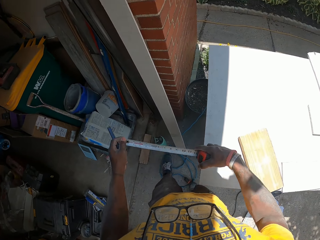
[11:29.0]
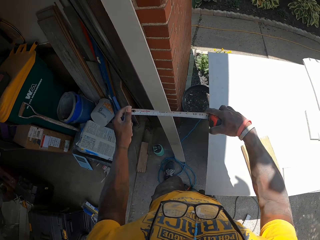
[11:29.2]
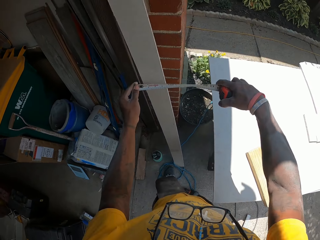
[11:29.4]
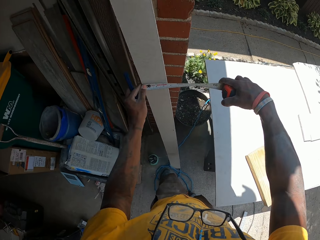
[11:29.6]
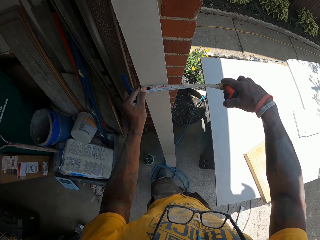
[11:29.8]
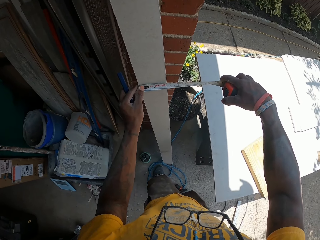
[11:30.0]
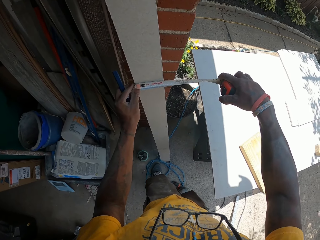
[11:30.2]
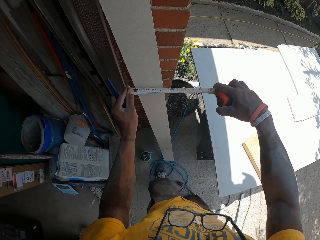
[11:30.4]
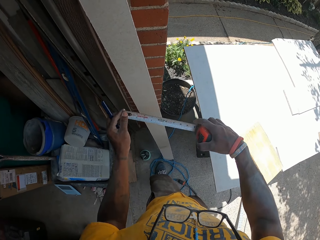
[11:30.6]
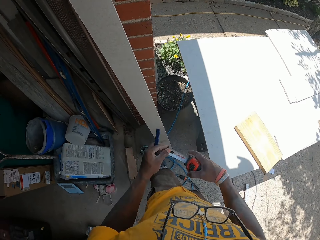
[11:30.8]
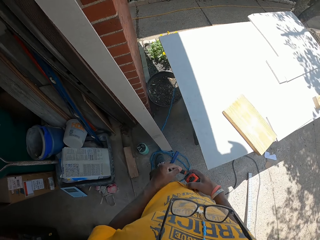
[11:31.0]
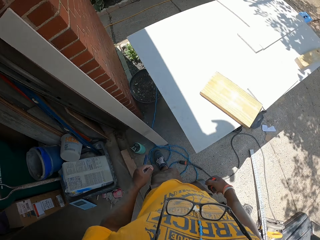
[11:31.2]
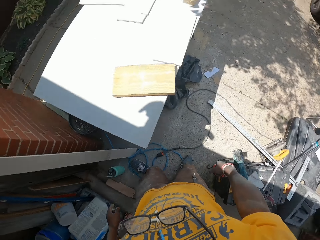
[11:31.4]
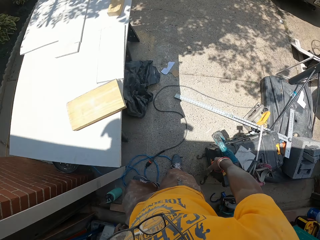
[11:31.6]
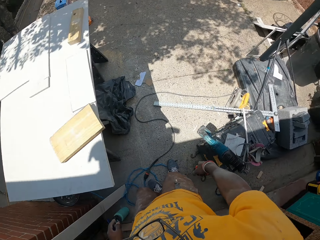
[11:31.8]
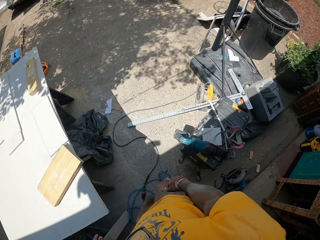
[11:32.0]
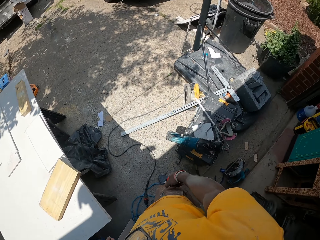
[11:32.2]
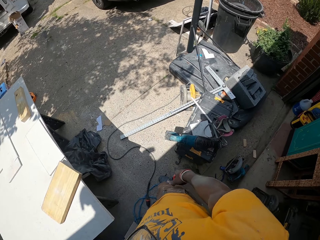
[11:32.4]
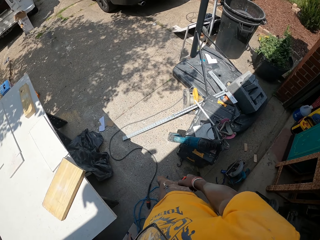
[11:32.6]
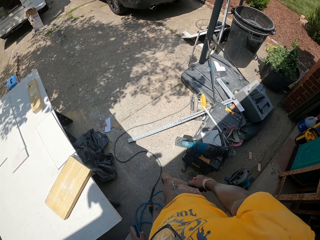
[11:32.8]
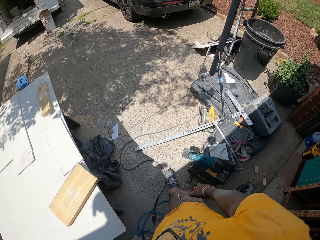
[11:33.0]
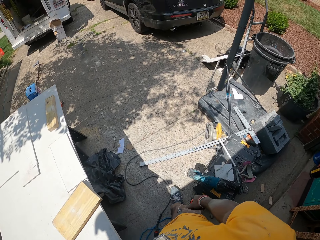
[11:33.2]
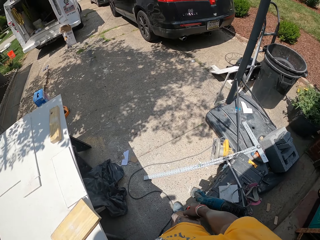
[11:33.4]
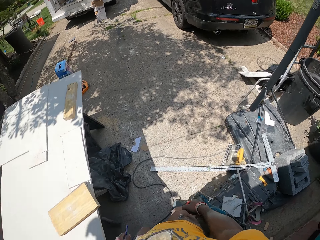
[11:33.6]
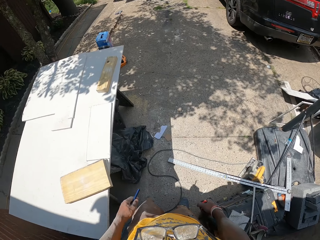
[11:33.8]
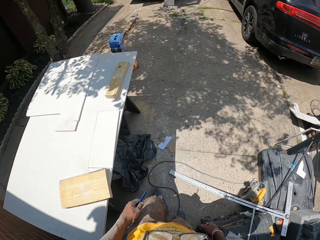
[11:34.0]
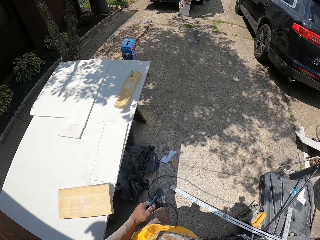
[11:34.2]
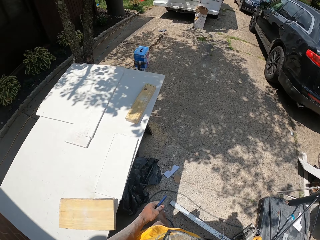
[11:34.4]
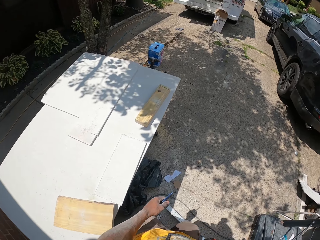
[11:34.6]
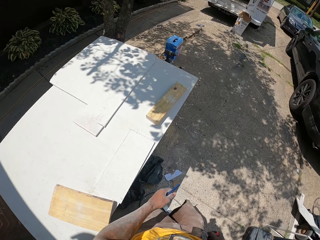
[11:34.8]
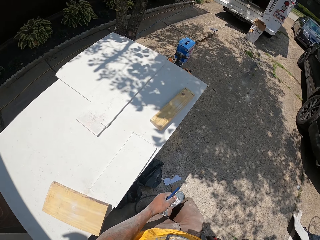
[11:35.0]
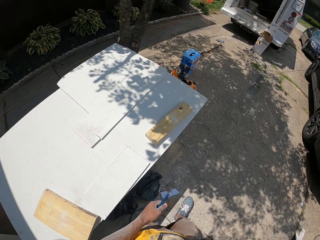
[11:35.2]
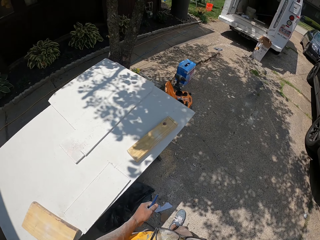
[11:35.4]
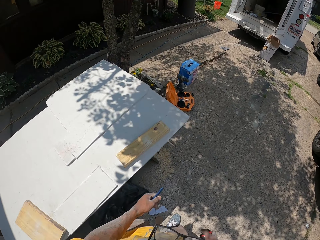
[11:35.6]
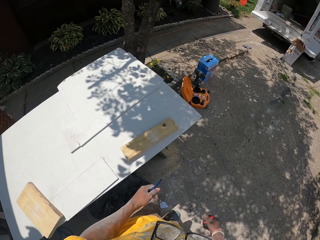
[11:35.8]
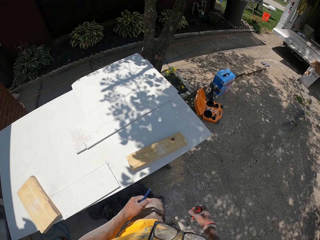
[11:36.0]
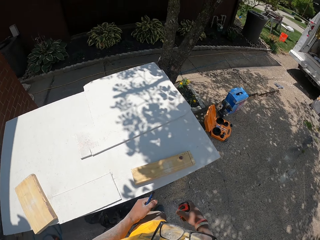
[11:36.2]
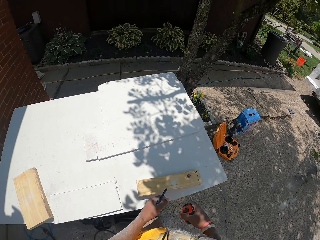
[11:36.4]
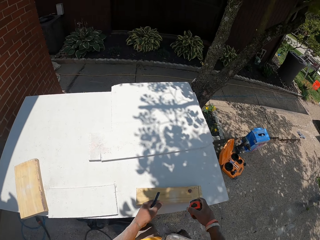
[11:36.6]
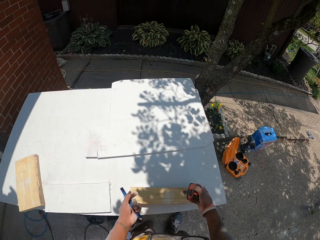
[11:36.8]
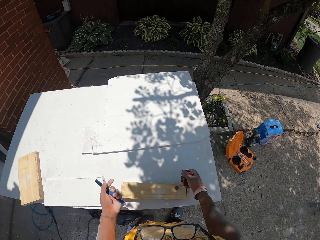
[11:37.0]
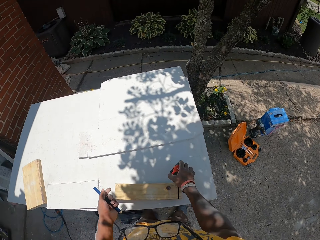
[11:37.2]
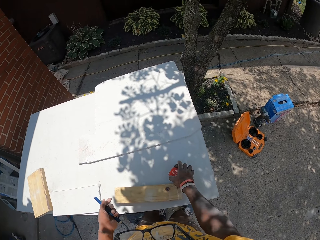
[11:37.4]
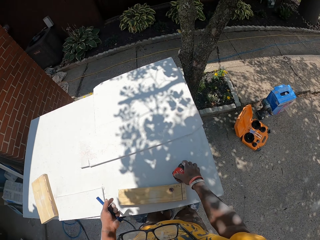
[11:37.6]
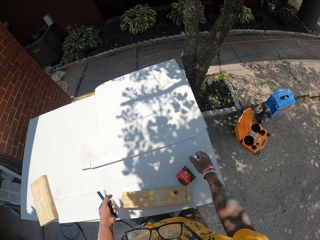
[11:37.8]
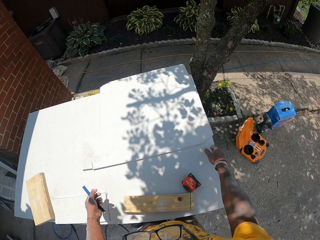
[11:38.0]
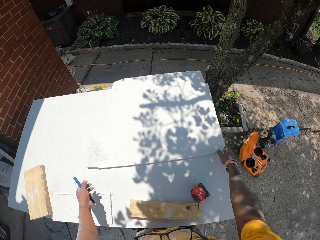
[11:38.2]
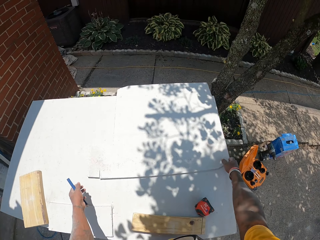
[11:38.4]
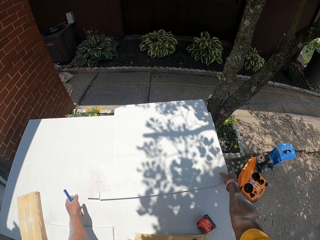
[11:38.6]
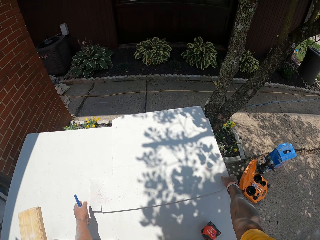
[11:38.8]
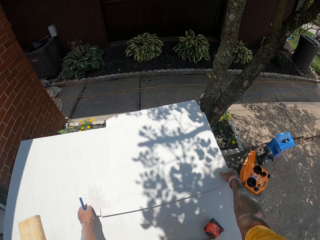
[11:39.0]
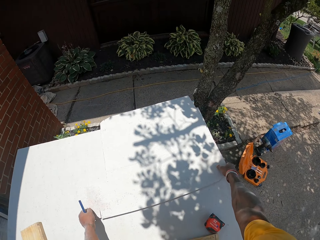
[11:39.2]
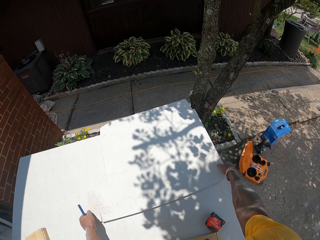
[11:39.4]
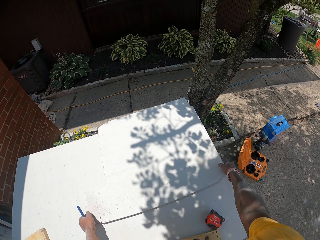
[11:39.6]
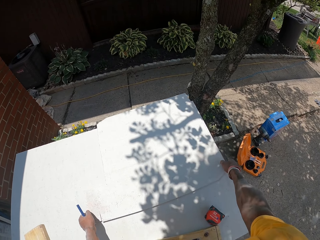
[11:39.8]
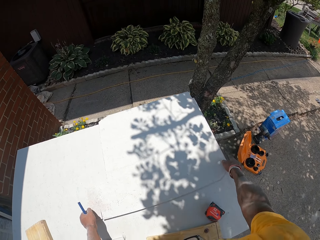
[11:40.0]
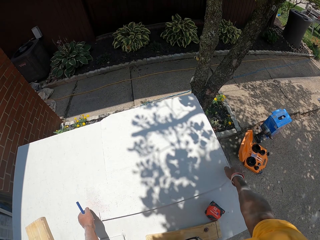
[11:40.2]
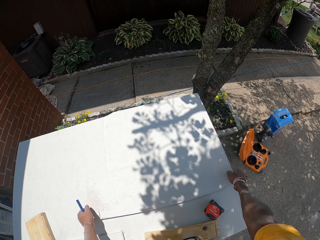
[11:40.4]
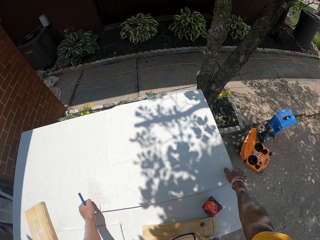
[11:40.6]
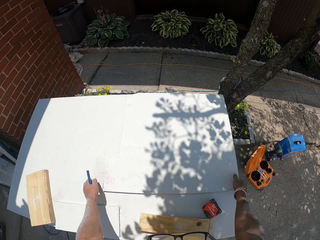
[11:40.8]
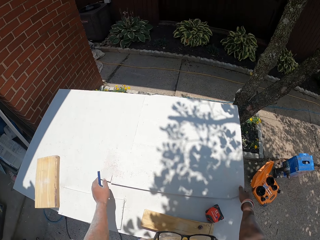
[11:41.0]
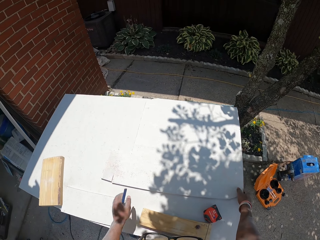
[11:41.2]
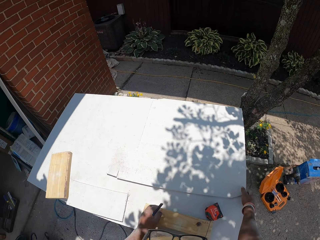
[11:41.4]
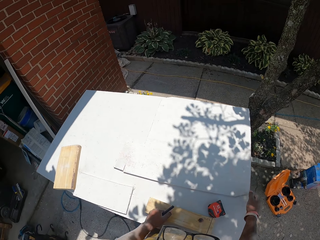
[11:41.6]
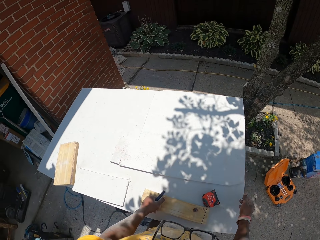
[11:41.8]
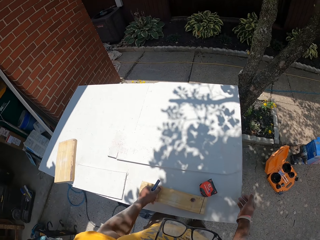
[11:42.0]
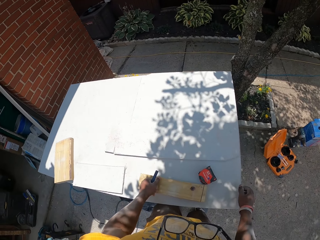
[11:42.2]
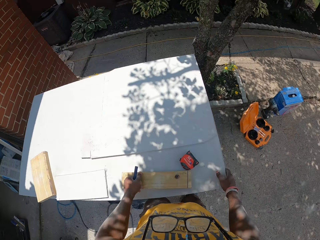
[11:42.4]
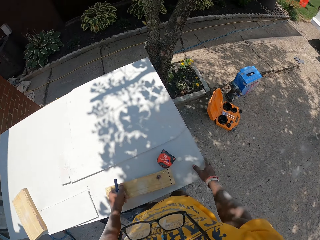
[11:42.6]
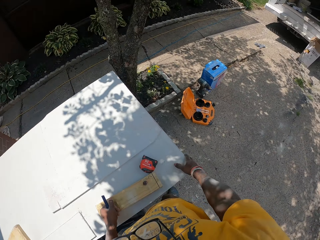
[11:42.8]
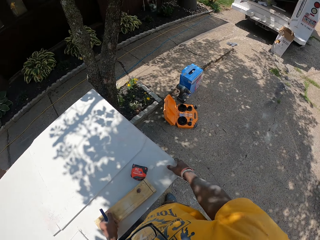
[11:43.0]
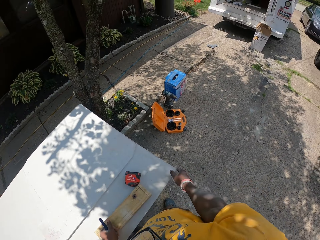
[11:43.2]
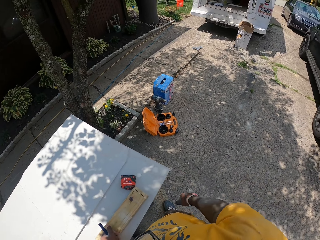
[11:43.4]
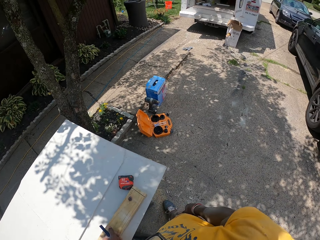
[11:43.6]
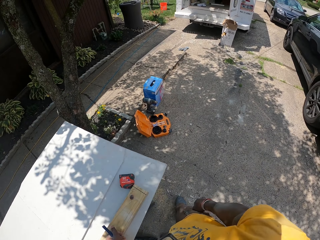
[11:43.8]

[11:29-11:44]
The camera wearer takes a measurement of a long plywood resting on the apartment wall with a tape measure. He walks around. He places the measuring tape on the work table with his right hand. He adjusts the slate sheet on the work table with his hands. He pulls the wood.

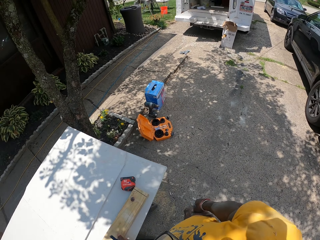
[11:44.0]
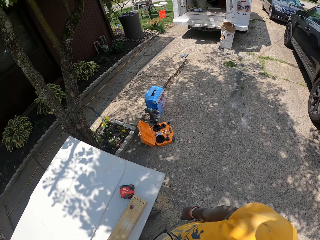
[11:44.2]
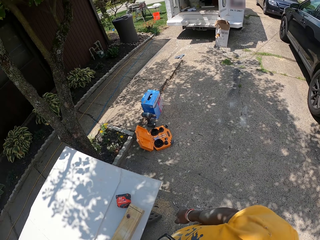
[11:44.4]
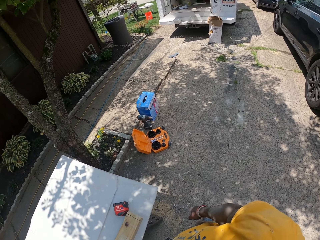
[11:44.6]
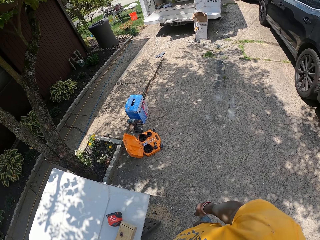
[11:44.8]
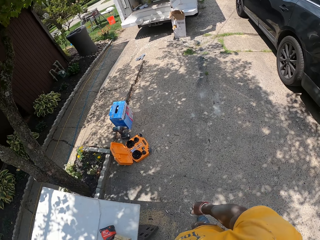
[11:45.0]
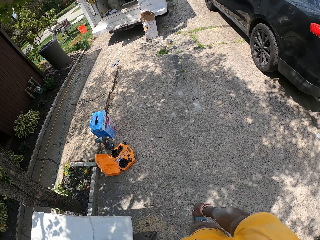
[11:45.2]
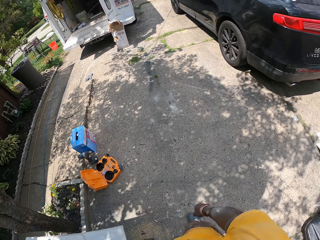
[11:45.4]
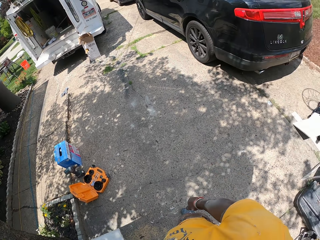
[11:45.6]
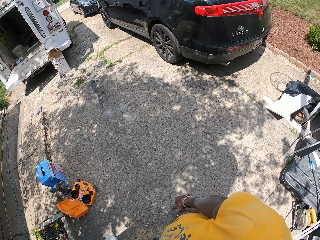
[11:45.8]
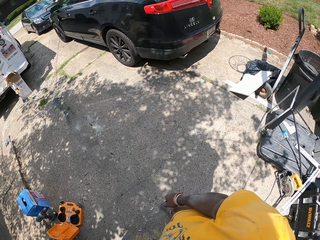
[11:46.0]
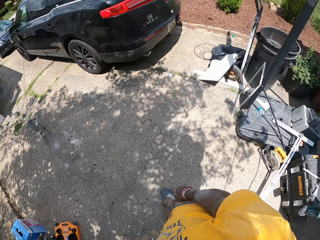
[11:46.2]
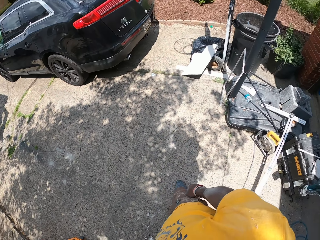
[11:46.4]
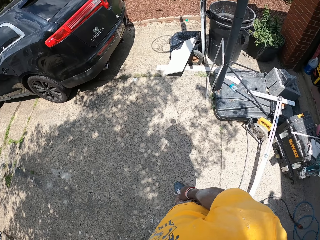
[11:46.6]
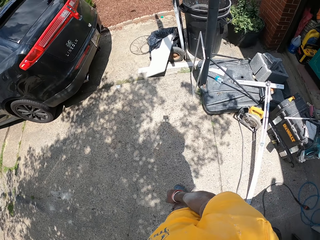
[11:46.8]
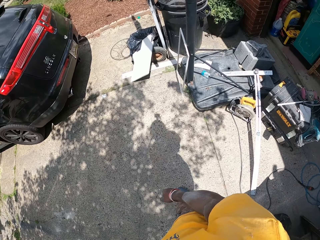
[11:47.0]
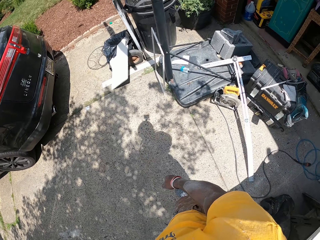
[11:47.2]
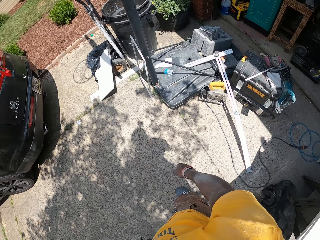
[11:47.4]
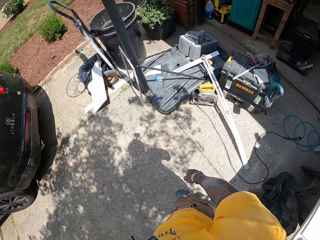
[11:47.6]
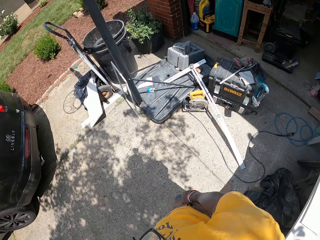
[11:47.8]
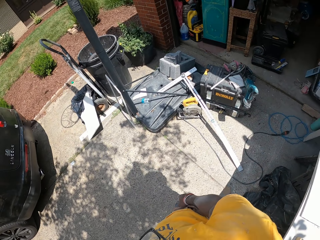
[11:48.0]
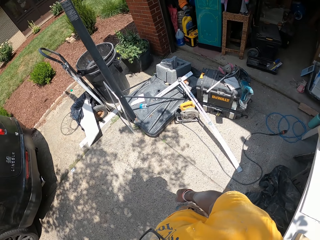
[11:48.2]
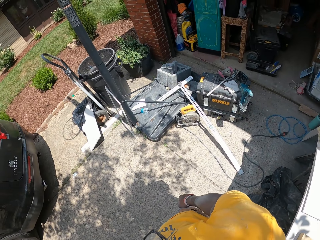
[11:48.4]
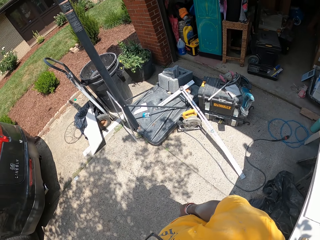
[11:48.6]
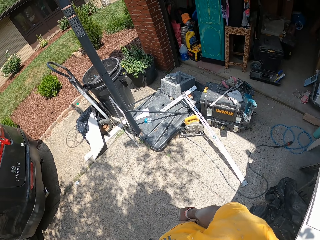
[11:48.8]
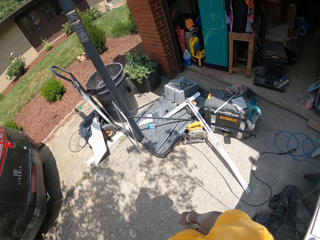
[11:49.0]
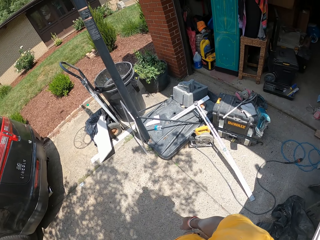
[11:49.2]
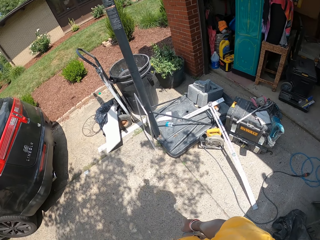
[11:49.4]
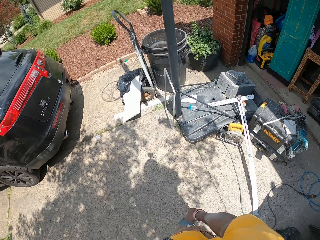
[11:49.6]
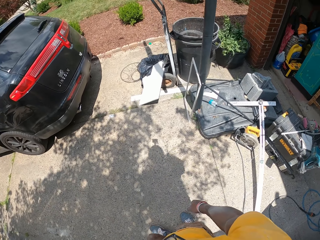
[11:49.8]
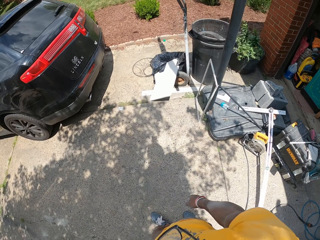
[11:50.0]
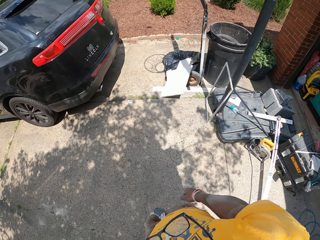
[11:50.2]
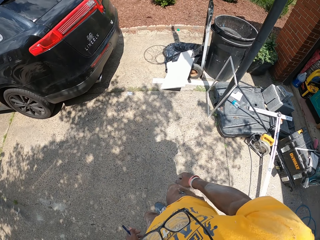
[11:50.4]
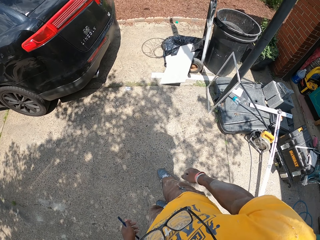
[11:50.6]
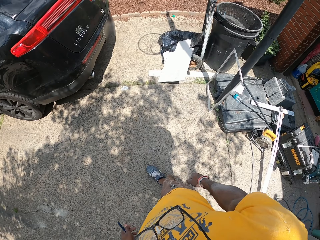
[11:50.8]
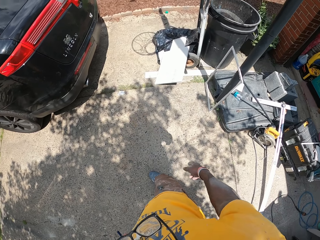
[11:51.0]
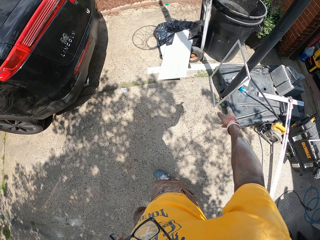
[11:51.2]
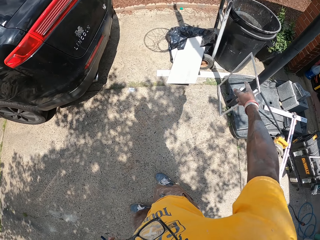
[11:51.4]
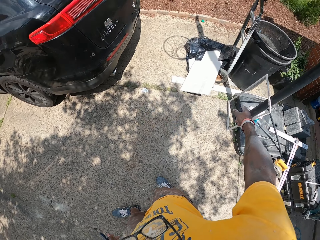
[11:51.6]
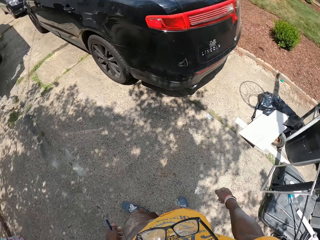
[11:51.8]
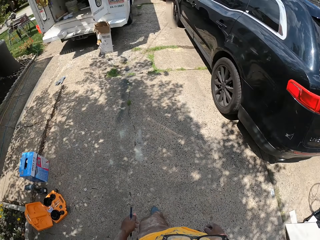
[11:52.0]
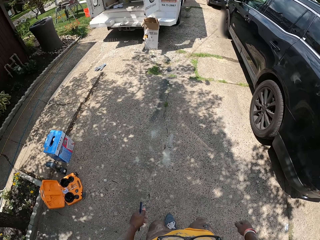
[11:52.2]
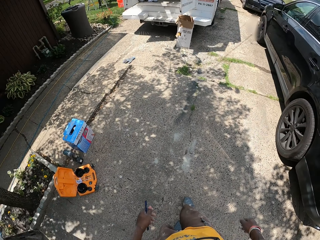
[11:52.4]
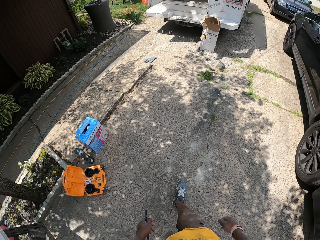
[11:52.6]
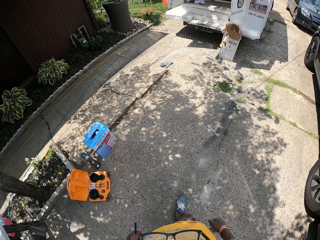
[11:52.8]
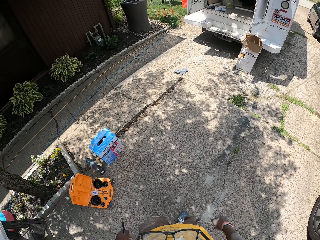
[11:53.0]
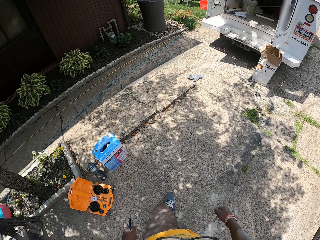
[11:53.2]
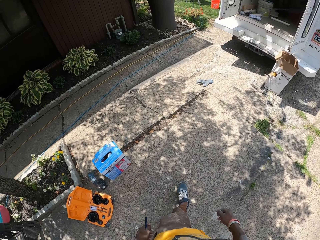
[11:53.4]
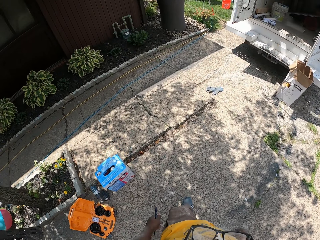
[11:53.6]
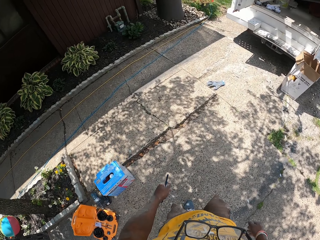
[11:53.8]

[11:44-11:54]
The camera wearer looks around.
